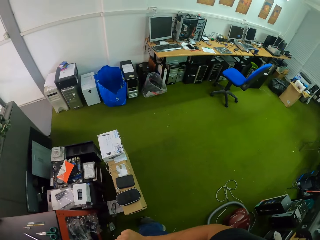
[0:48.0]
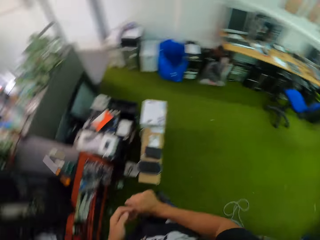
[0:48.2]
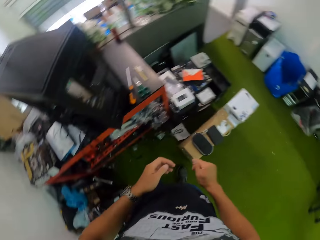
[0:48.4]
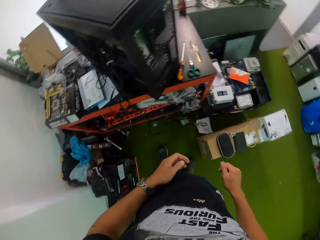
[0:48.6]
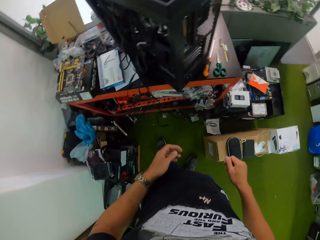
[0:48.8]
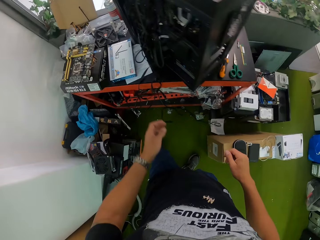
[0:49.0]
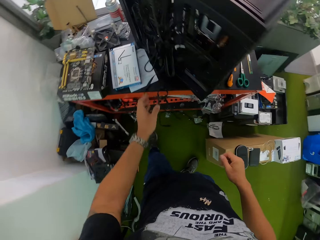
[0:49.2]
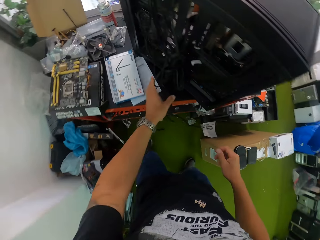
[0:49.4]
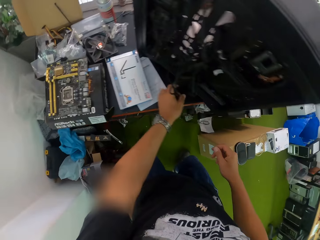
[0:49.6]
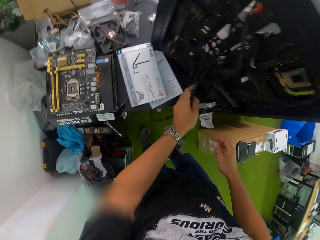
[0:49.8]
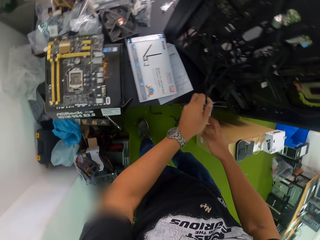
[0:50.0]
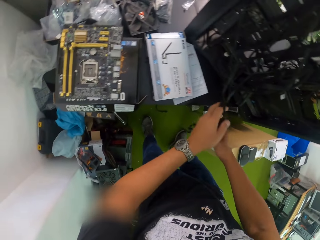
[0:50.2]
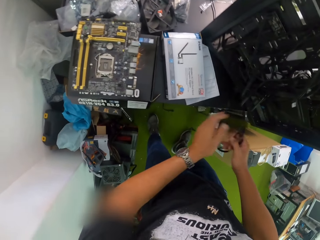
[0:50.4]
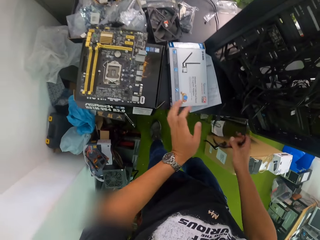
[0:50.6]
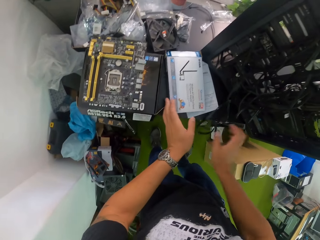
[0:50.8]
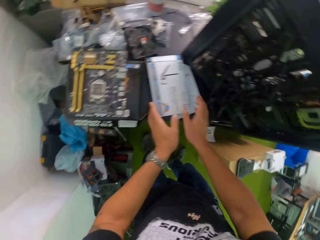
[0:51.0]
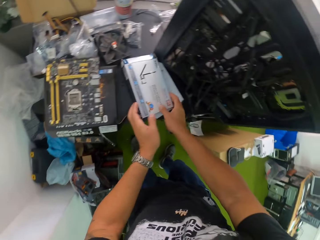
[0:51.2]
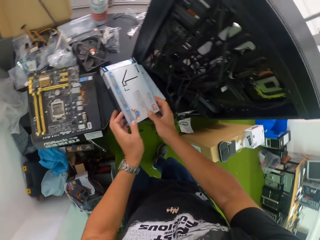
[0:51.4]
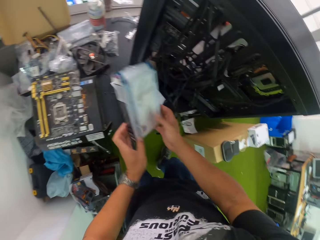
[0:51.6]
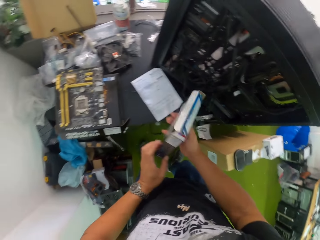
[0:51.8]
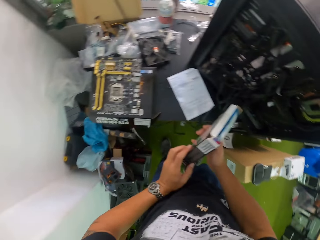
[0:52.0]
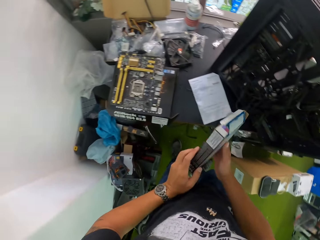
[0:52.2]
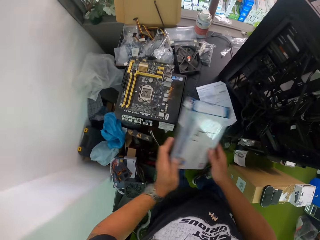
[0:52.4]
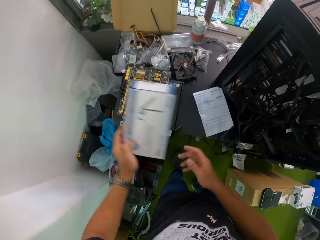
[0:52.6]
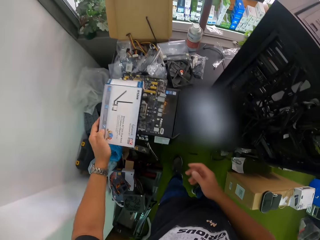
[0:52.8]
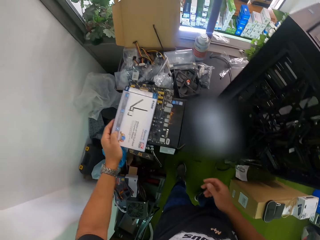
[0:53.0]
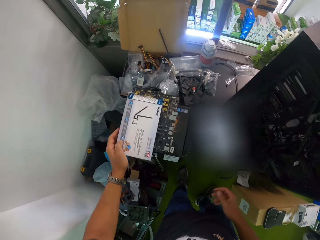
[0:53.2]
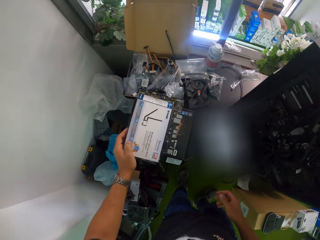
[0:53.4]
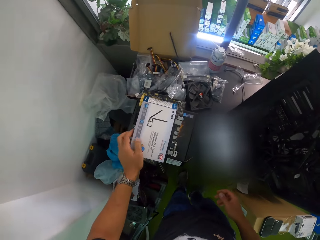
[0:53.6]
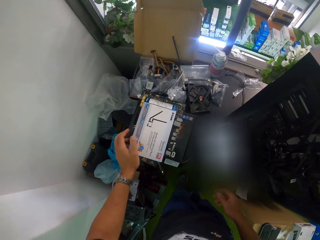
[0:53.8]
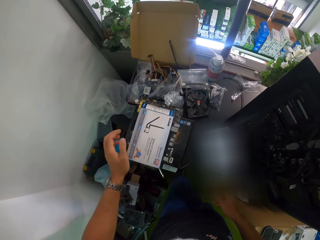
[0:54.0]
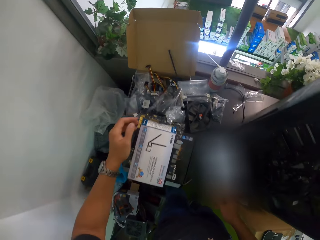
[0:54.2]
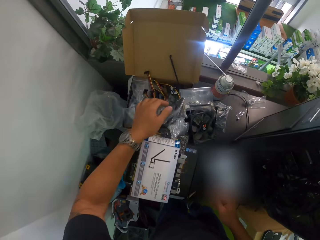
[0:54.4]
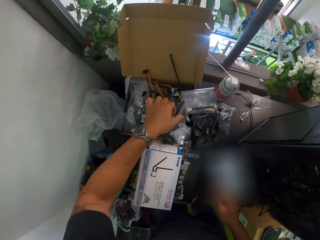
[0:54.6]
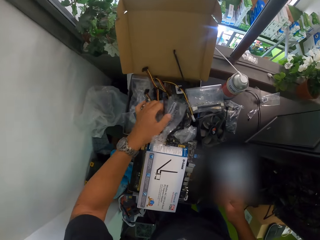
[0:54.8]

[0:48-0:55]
The camera wearer adjusts the wire on the CPU on the table with his left hand. He adjusts the wire on the CPU on the table with his two hands. He picks up a pack from the table with his two hands. He drops the pack on the table with his left hand.

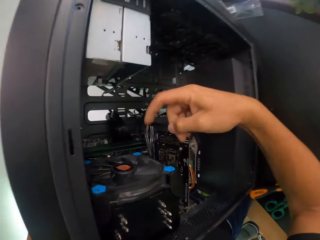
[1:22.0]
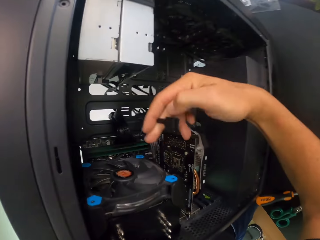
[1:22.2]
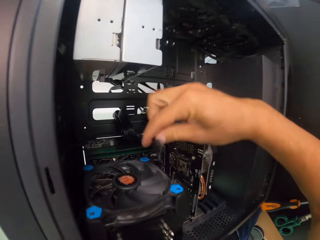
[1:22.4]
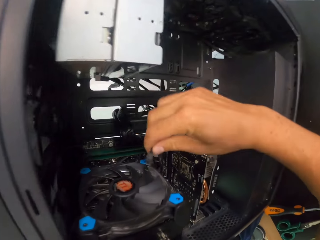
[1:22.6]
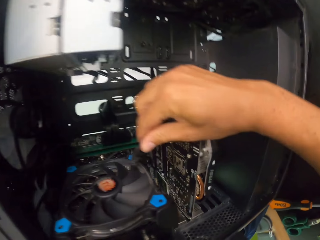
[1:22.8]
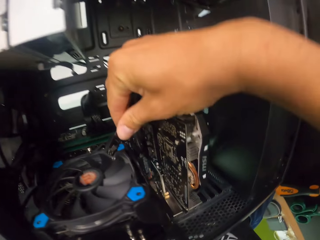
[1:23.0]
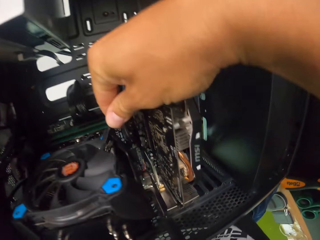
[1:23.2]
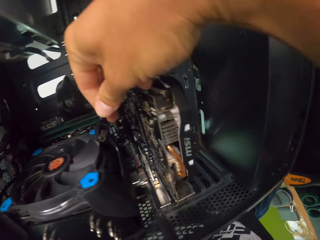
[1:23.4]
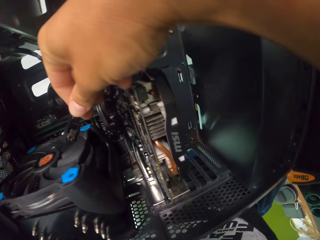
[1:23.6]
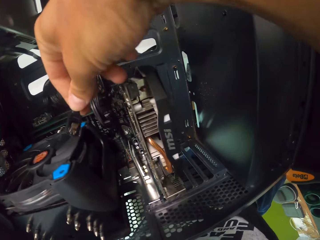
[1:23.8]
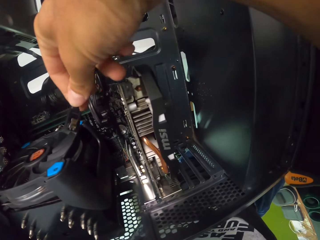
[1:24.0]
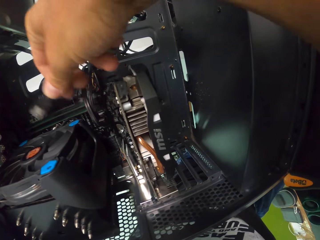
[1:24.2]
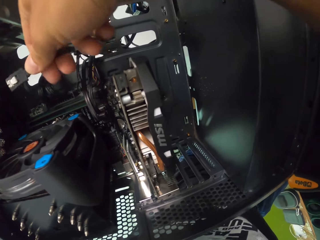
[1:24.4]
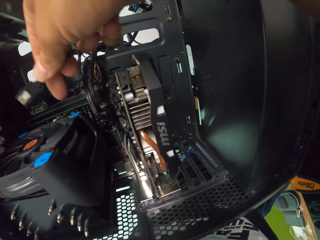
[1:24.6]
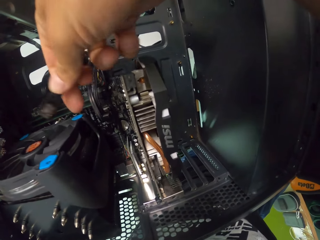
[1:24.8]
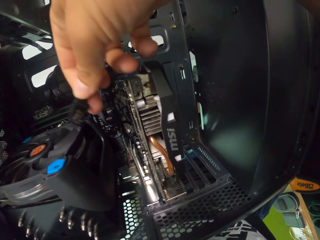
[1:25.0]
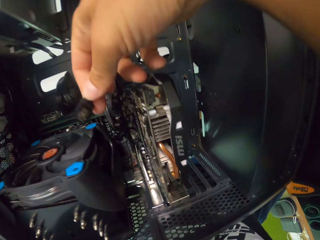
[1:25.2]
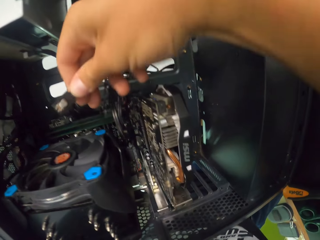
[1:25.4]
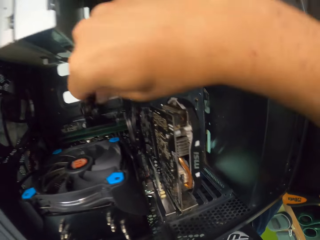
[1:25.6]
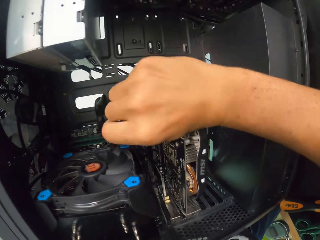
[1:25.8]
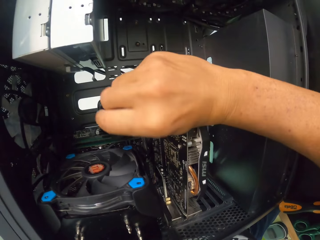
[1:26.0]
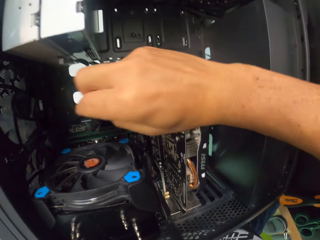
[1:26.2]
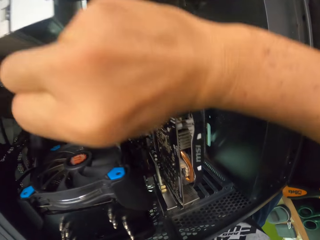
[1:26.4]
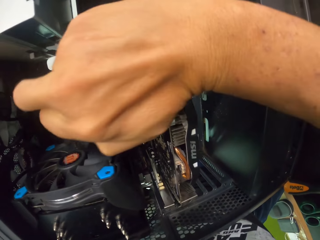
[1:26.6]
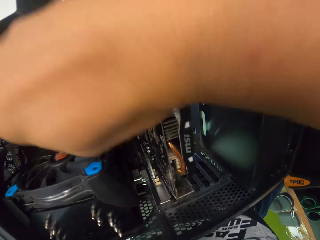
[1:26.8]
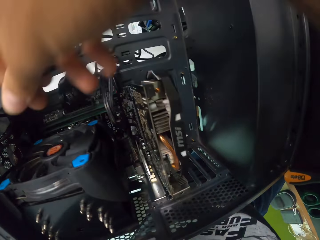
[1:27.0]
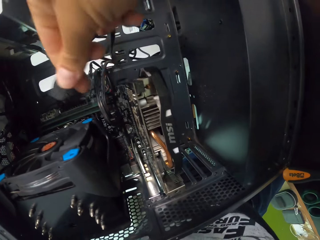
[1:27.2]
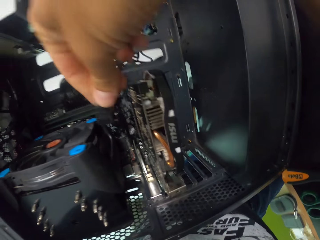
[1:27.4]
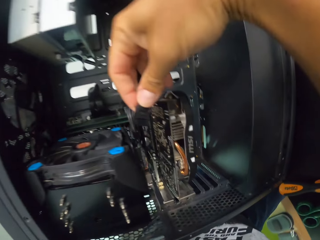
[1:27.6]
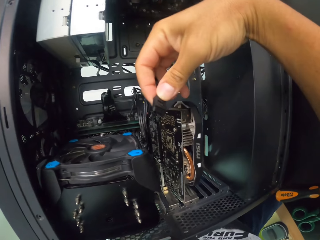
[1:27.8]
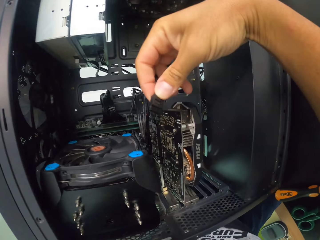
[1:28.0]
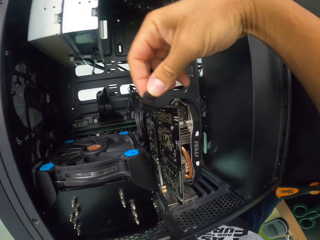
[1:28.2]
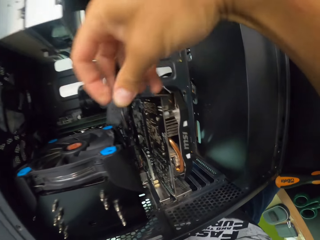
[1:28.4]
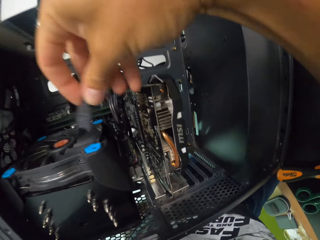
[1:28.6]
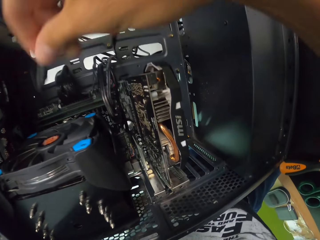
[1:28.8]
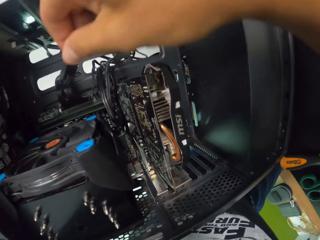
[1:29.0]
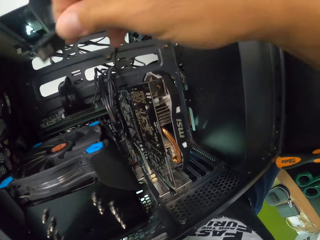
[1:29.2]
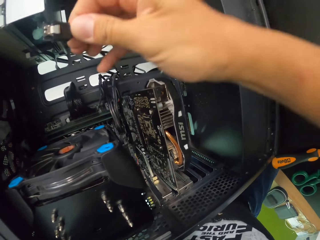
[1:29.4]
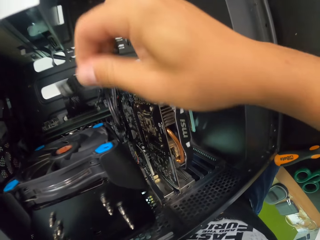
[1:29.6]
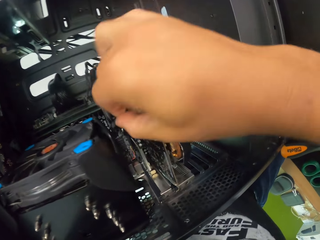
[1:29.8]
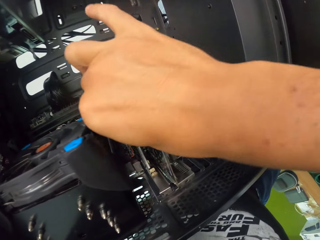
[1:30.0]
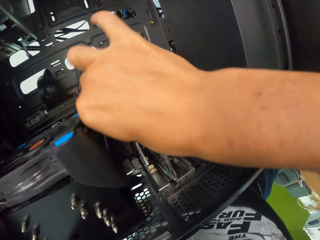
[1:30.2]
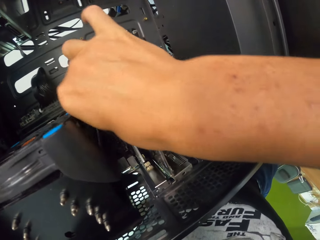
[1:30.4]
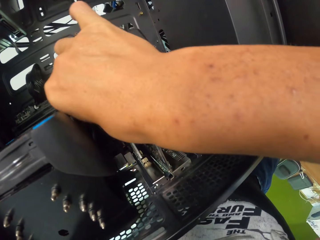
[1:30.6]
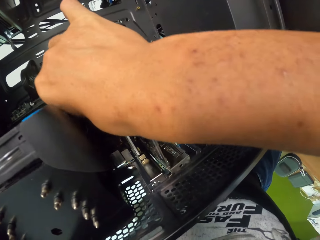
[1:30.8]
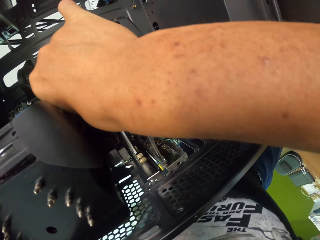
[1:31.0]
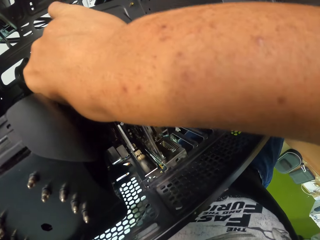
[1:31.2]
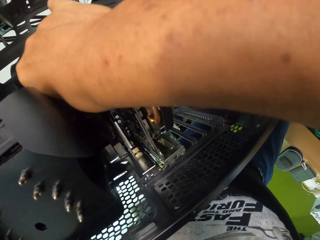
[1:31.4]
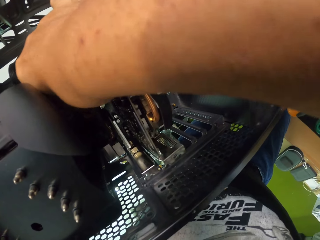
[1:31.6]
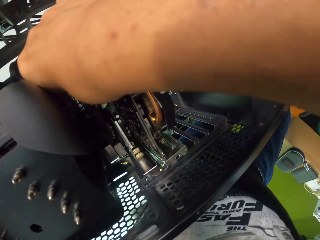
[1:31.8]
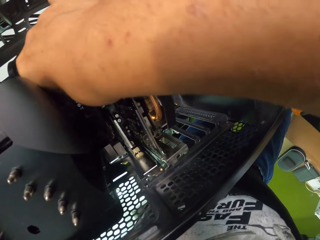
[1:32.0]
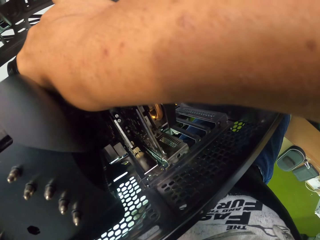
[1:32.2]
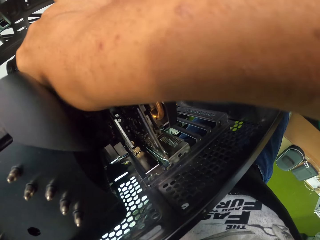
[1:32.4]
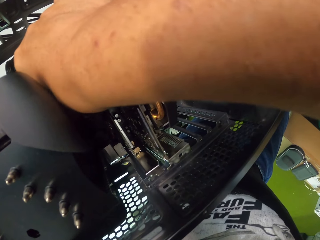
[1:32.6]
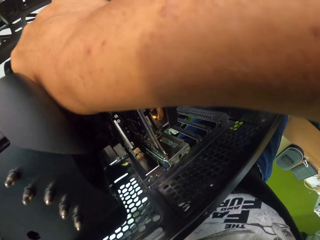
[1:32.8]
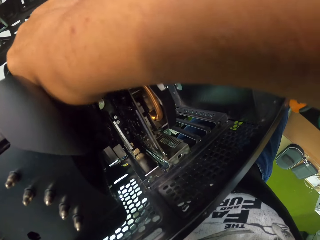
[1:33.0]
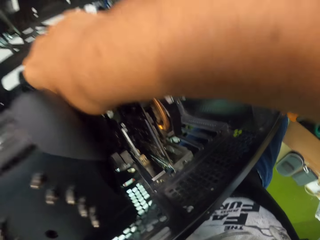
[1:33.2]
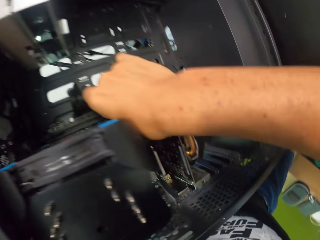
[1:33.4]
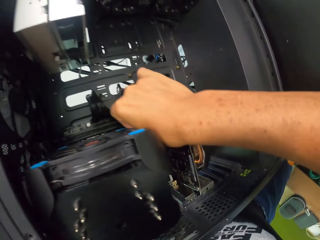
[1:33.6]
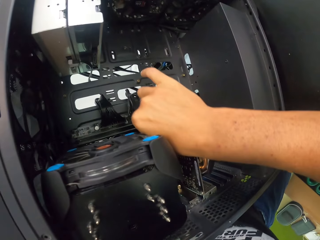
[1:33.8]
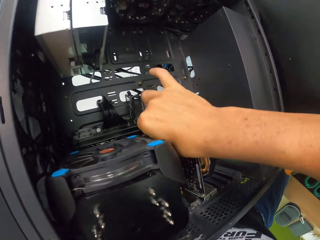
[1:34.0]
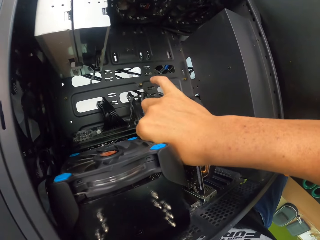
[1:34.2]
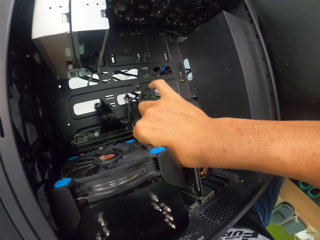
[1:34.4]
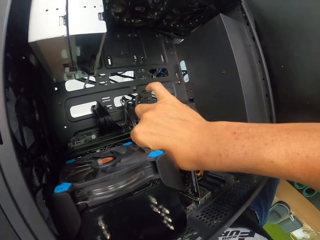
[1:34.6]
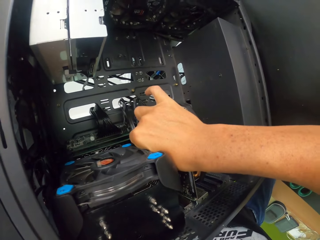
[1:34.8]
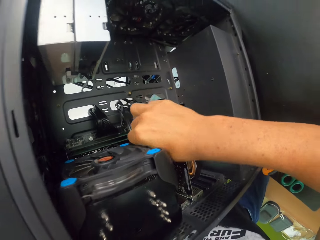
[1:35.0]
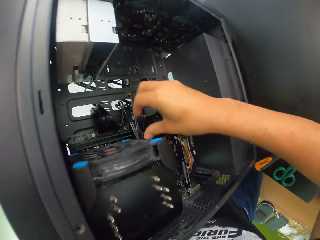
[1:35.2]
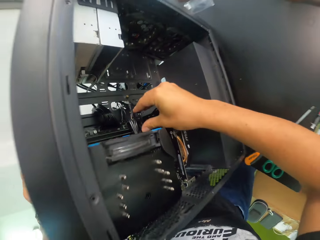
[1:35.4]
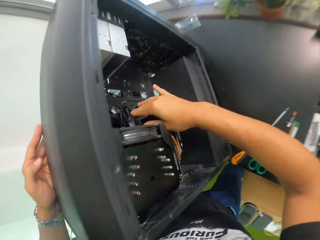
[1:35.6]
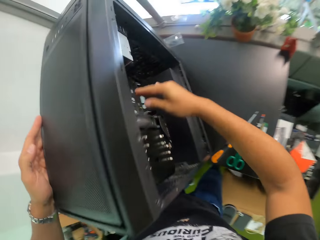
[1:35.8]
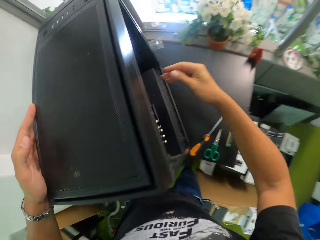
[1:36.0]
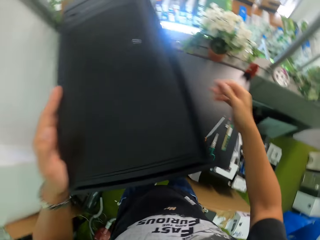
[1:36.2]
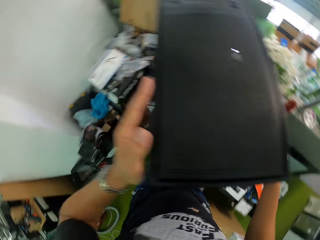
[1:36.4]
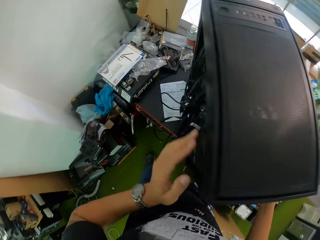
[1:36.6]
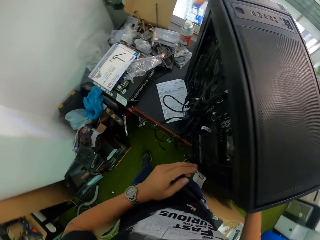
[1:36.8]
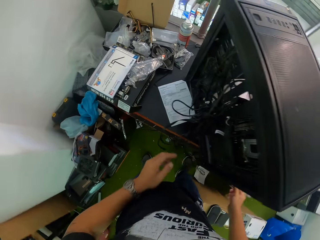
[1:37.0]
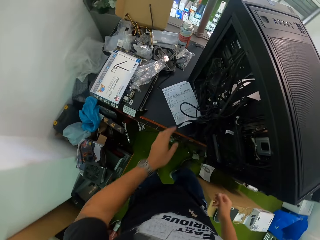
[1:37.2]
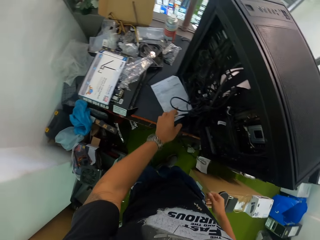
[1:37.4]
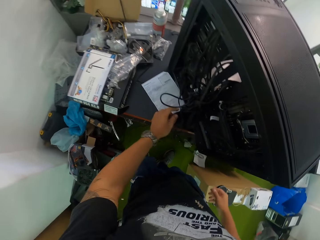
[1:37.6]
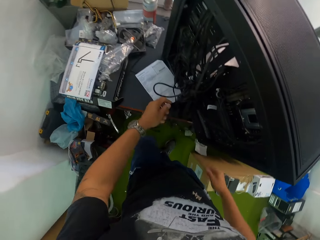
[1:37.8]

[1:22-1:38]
The camera wearer adjusts the wire in his right hand. He fixes the wire in the CPU. He plugs the wire in his right hand to the CPU on the table.
